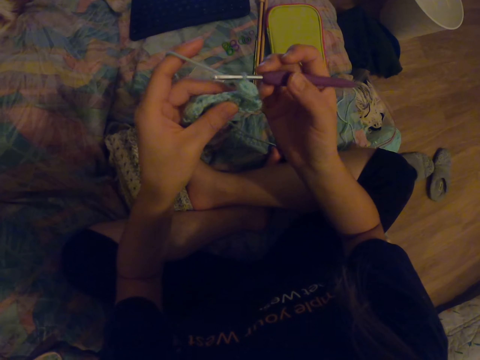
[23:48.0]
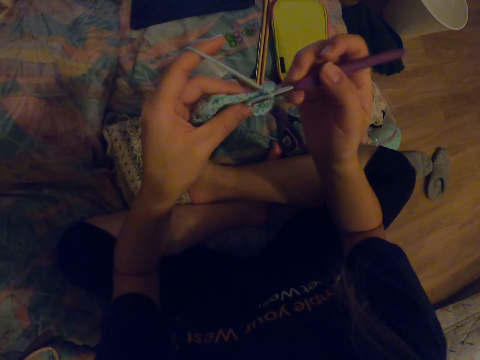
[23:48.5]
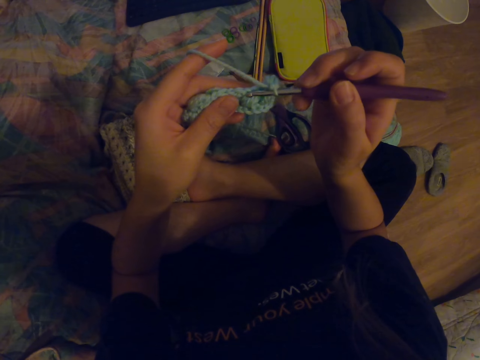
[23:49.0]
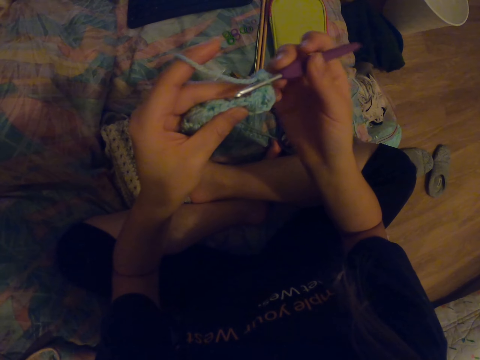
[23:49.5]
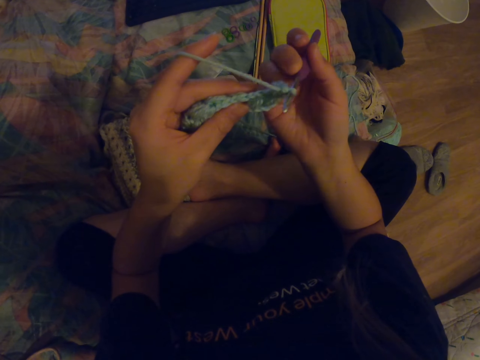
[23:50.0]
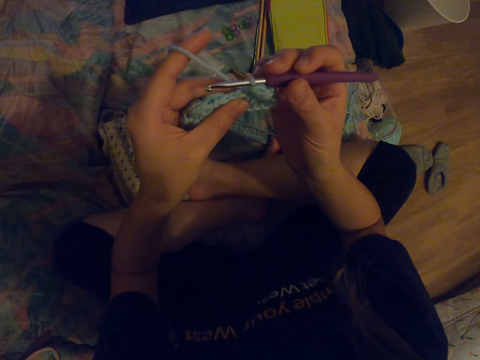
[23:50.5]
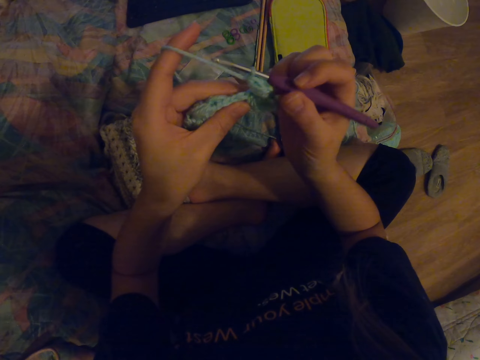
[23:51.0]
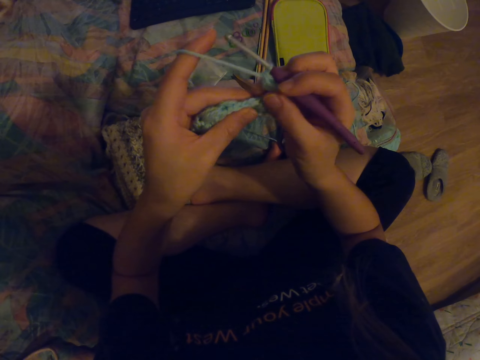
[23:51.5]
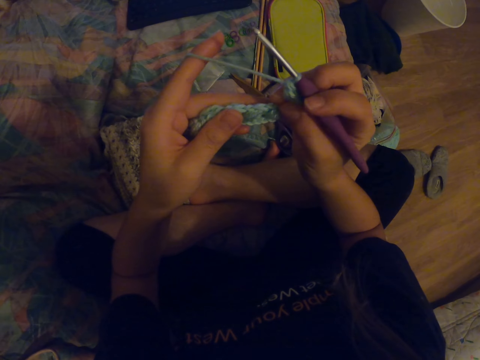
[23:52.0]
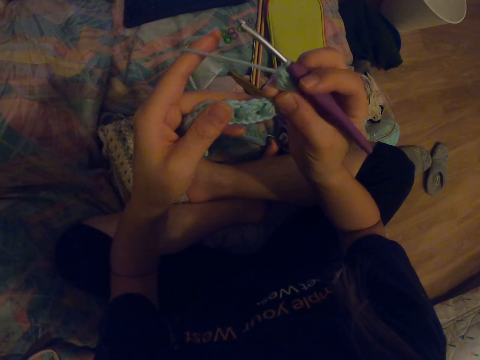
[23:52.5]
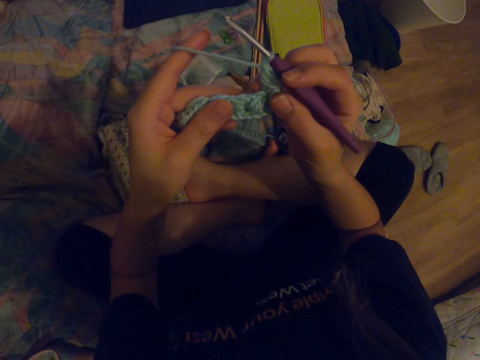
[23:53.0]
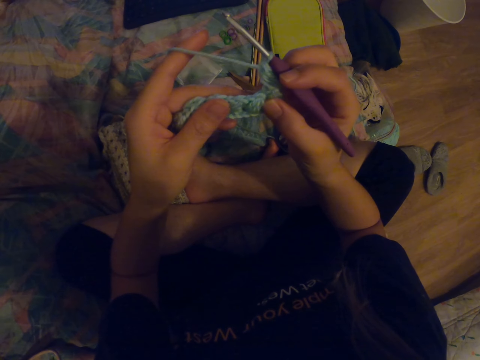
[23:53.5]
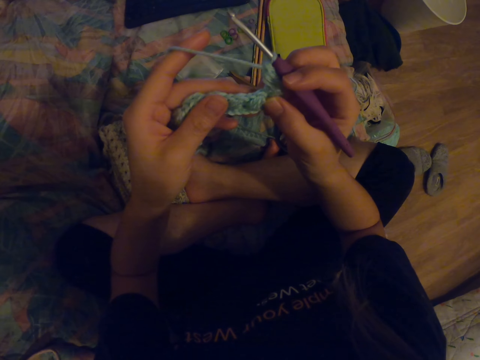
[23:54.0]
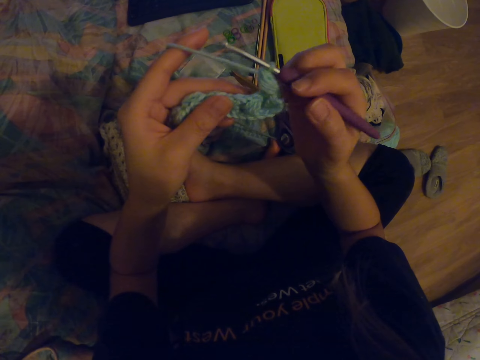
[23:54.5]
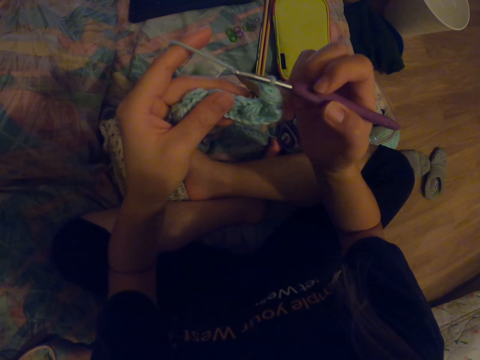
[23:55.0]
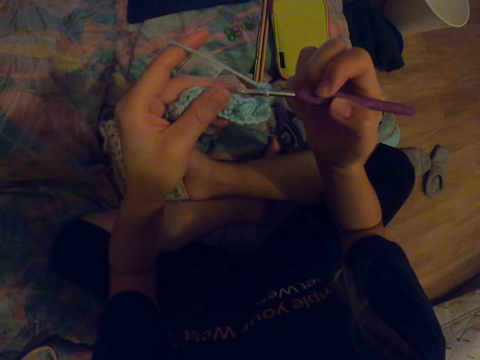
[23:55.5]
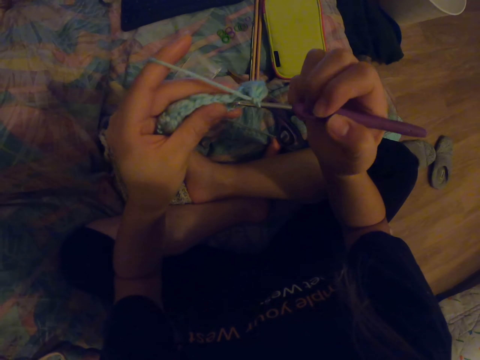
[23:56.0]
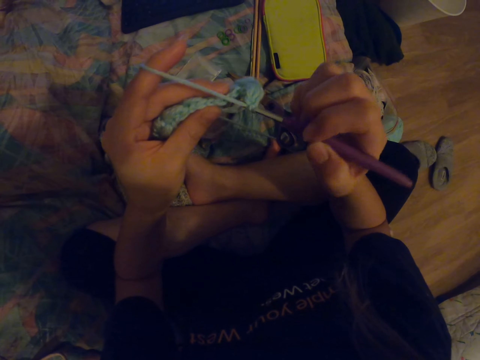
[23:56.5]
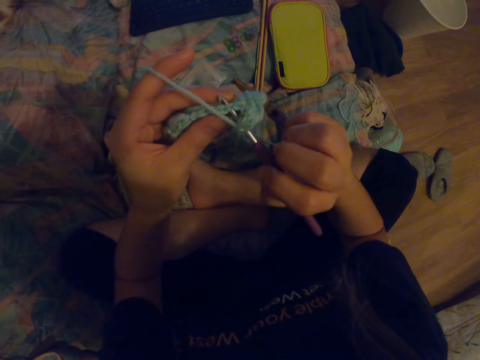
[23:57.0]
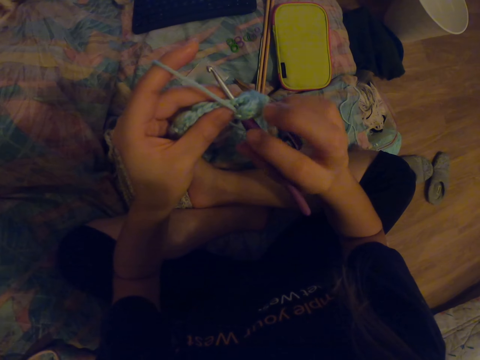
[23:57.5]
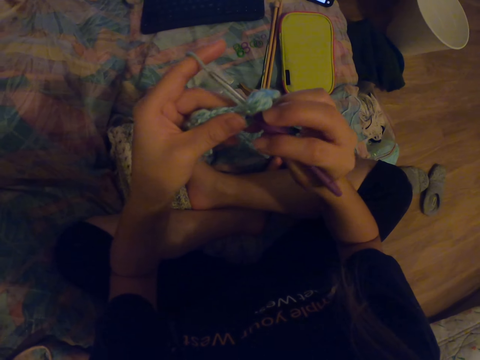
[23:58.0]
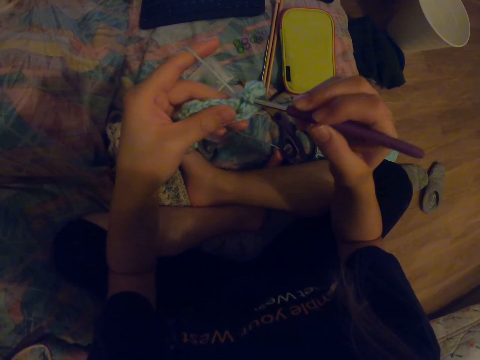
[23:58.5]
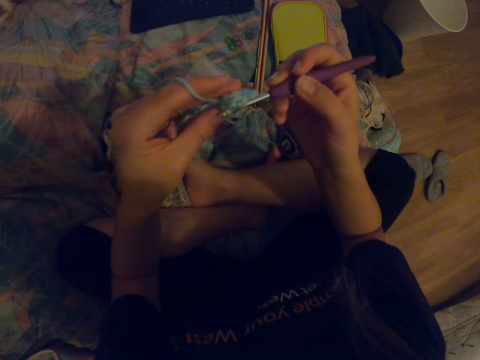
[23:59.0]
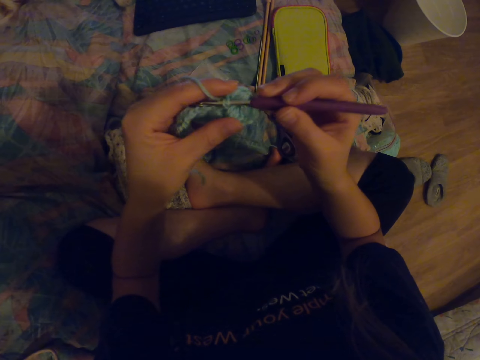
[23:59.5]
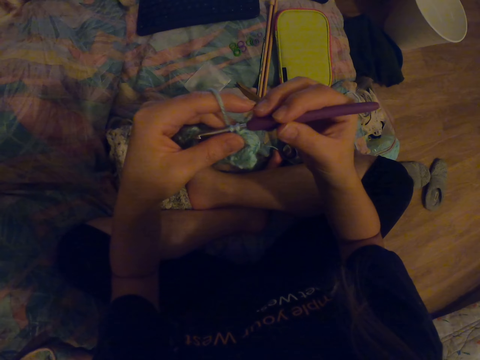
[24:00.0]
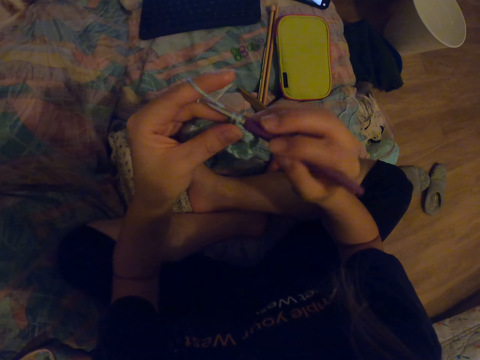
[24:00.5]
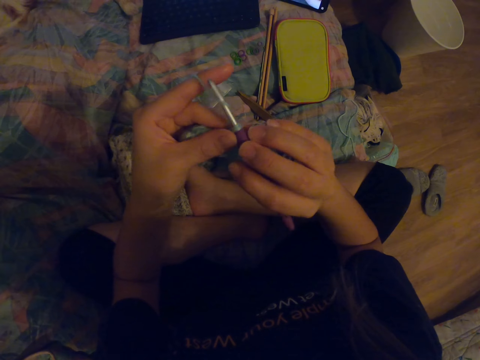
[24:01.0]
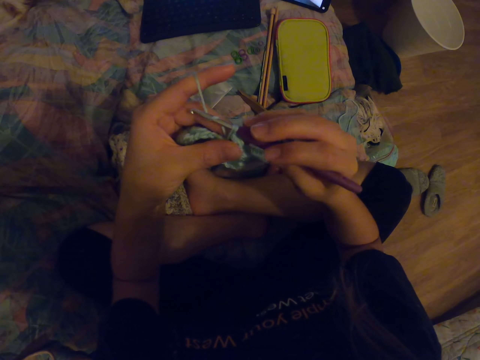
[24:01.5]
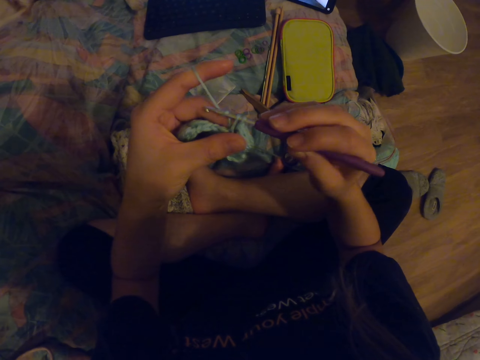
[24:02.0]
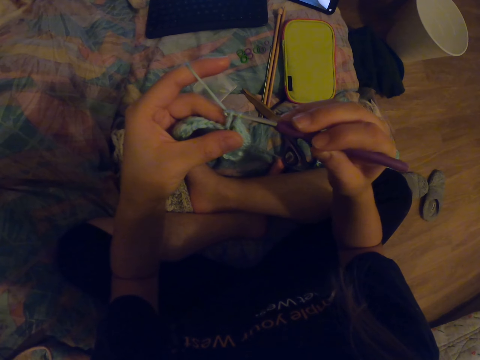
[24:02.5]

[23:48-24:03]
The camera wearer knits the fabric with a crochet hook. They straighten the fabric. They look at the fabric. They knit the fabric with a crochet hook.

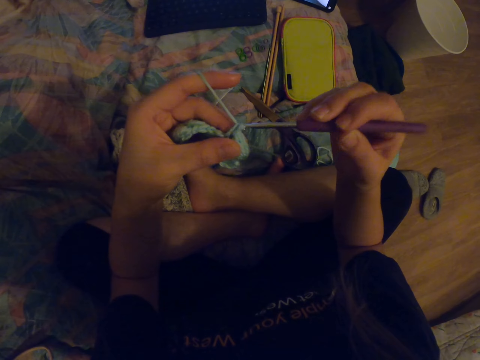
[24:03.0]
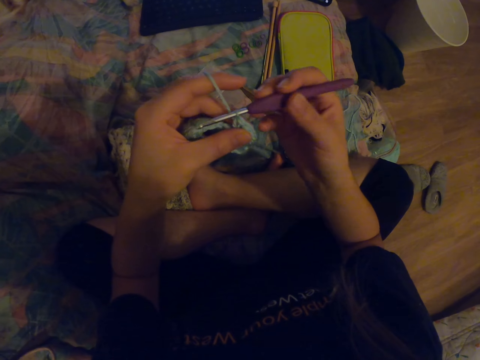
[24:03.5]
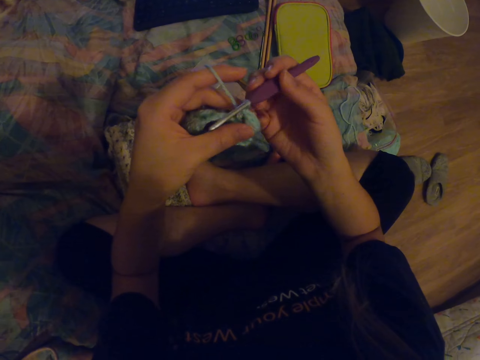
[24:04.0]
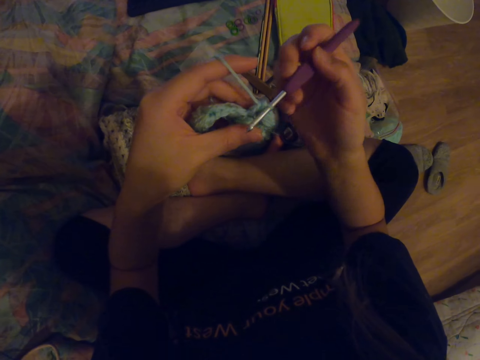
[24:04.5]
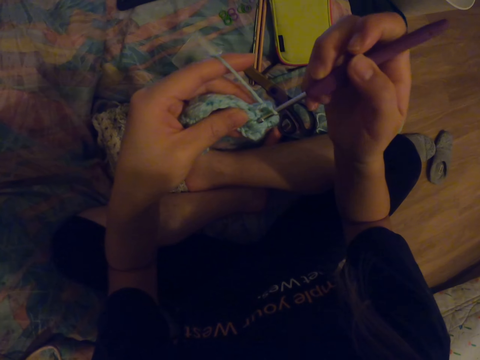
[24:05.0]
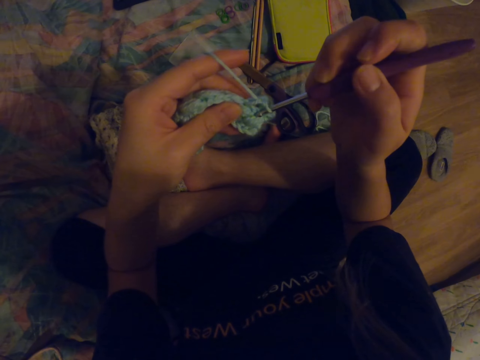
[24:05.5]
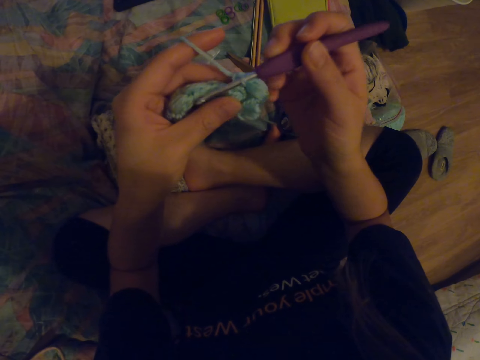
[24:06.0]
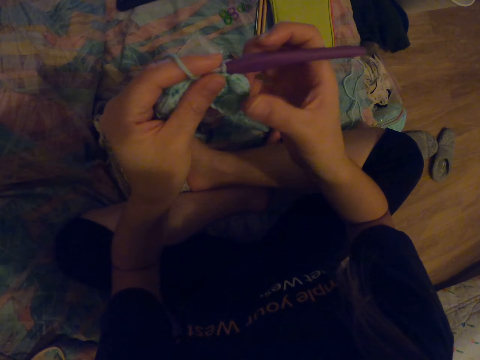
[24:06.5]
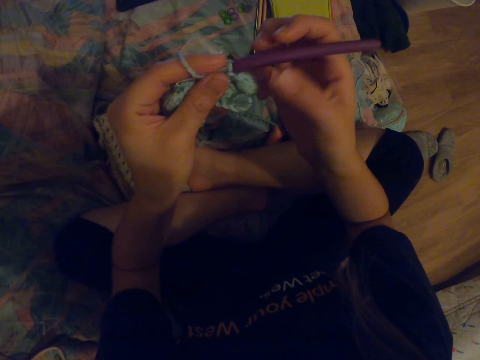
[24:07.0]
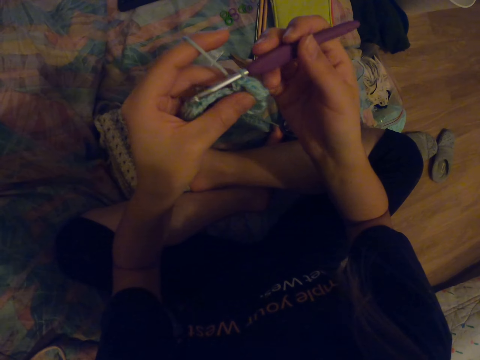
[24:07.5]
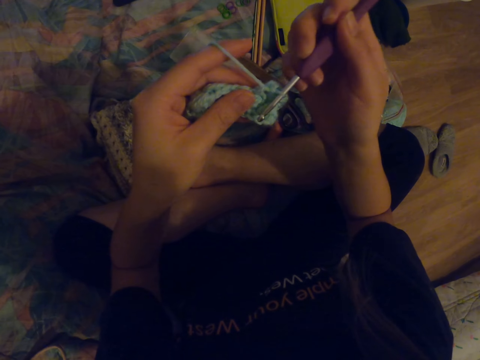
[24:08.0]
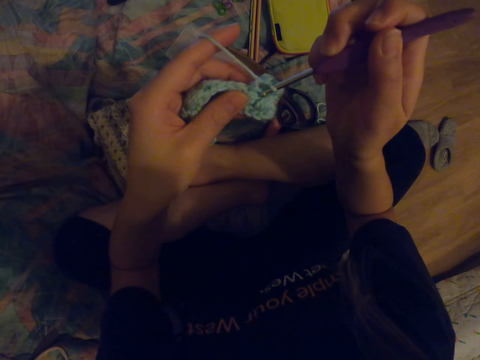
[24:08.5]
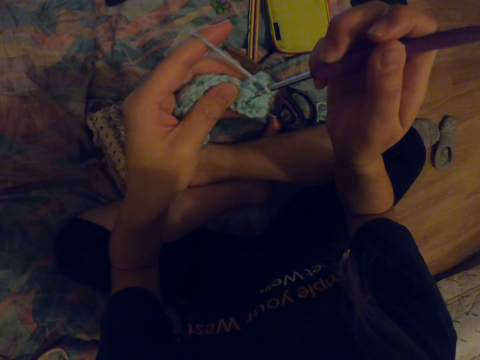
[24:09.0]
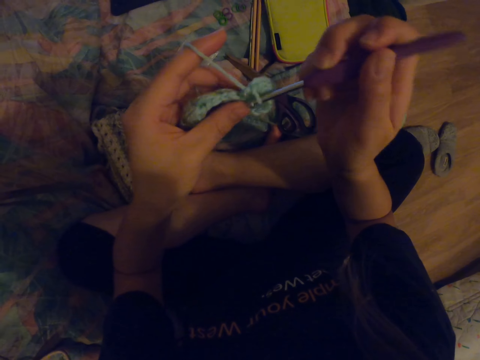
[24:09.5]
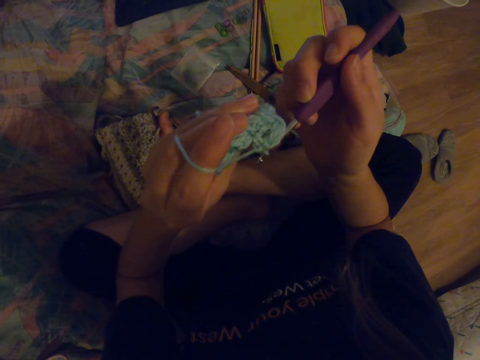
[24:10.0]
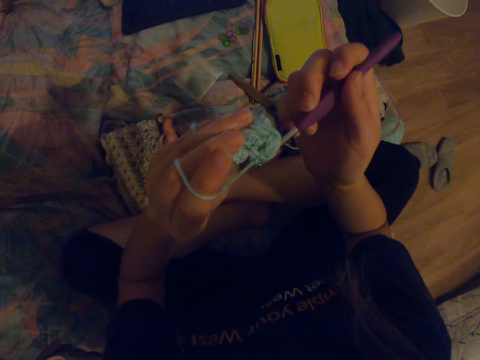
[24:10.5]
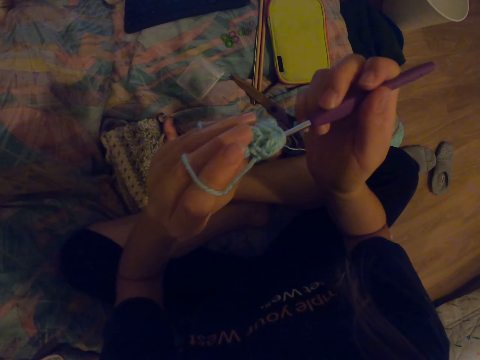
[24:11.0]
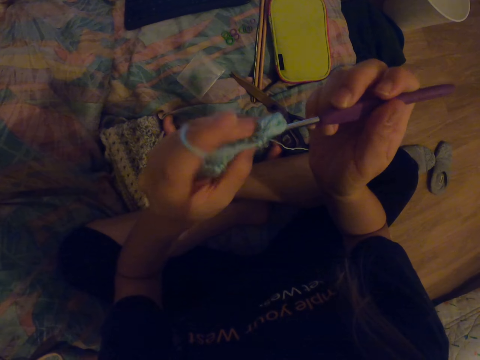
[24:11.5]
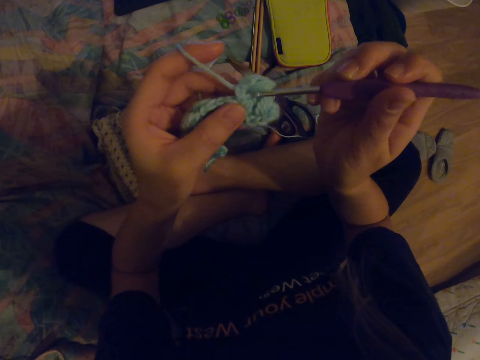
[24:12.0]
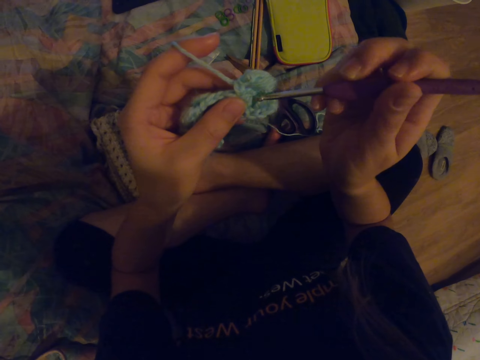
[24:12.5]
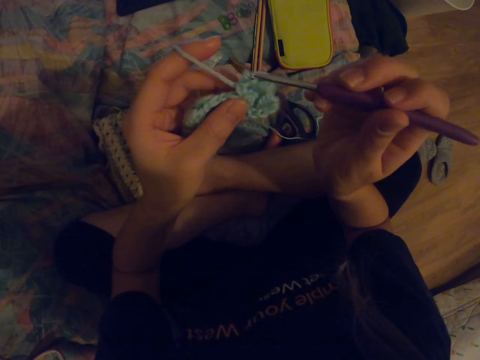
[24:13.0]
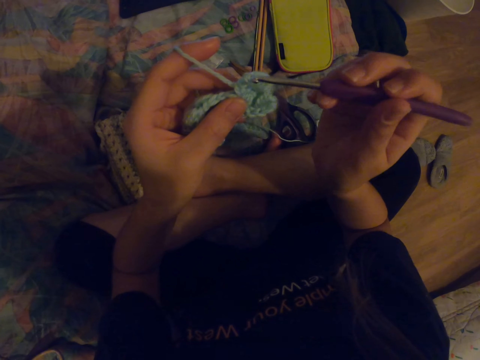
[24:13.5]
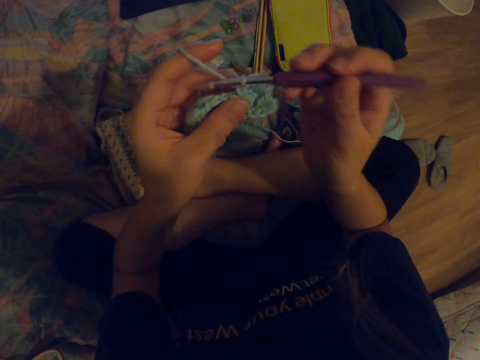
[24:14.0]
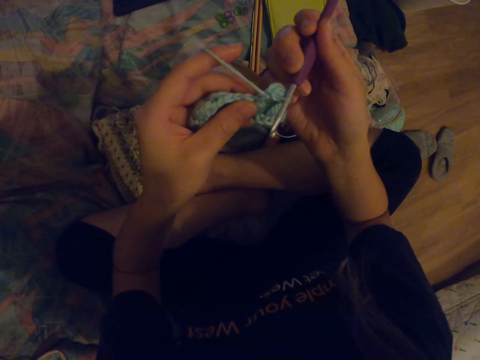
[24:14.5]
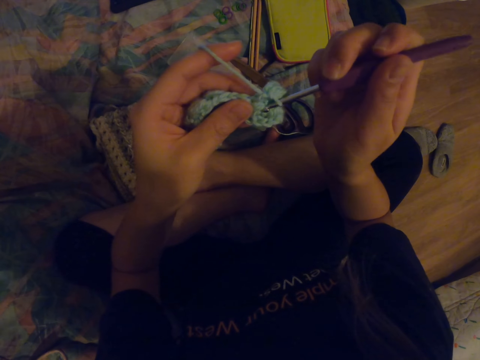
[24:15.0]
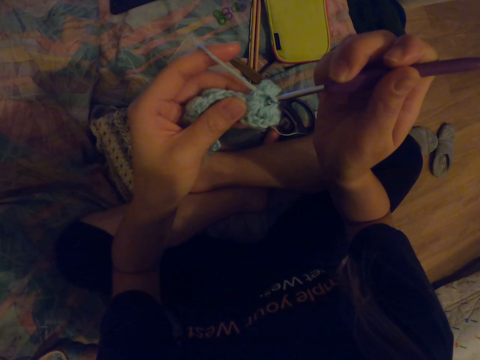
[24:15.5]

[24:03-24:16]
The camera wearer straightens a fabric. They turn the fabric. They look at the fabric.
